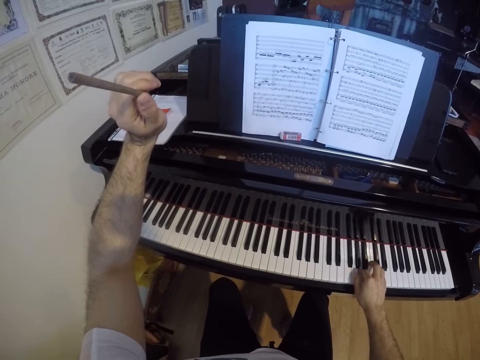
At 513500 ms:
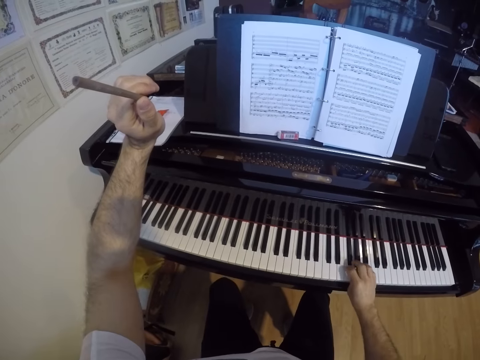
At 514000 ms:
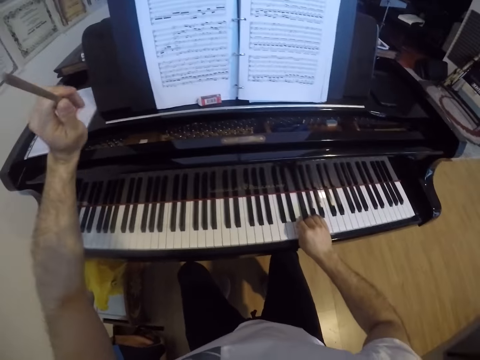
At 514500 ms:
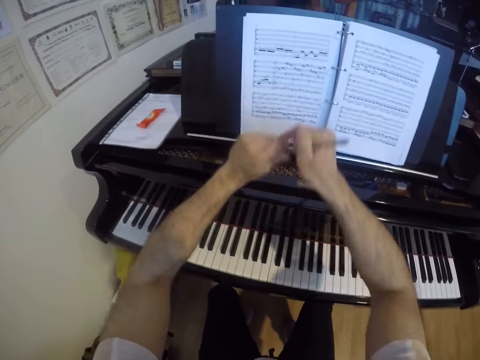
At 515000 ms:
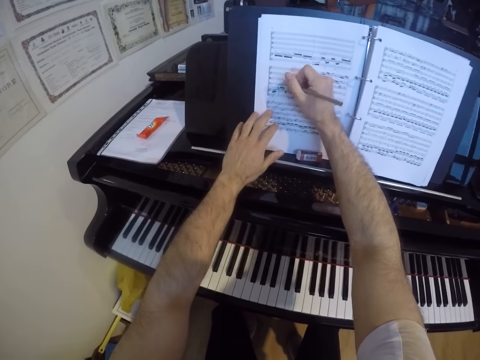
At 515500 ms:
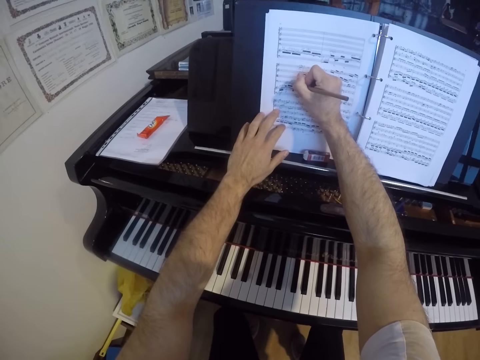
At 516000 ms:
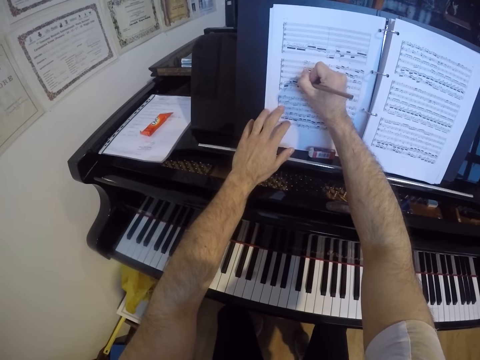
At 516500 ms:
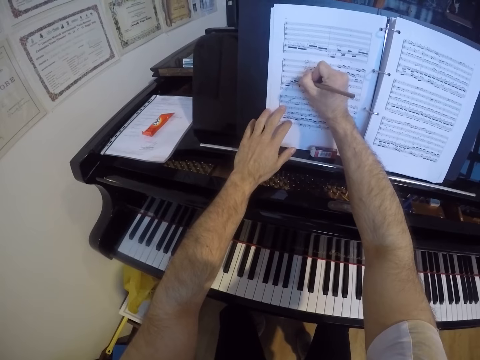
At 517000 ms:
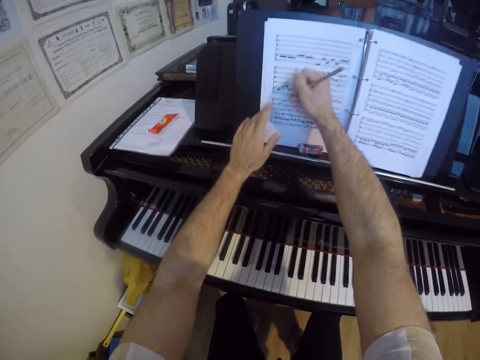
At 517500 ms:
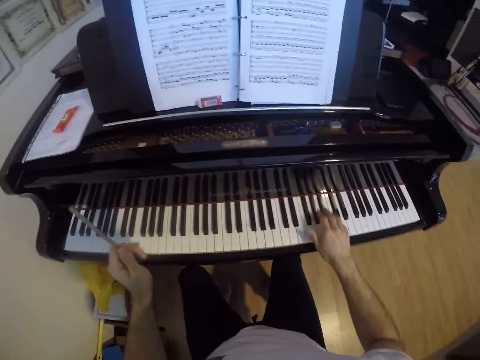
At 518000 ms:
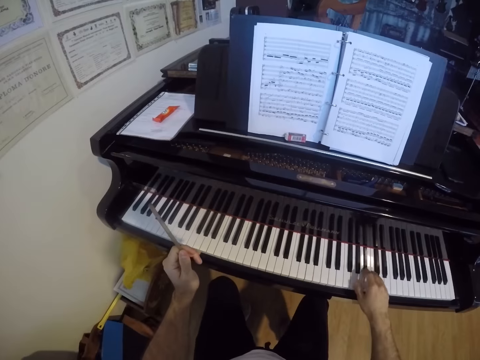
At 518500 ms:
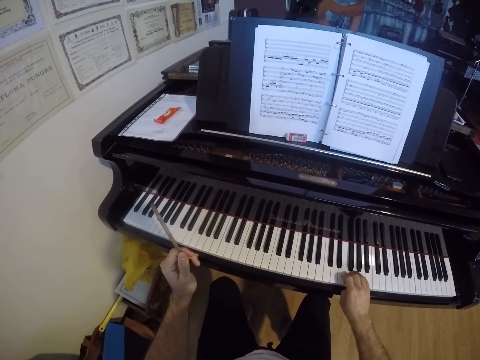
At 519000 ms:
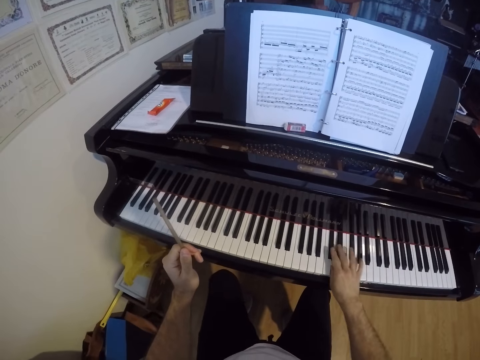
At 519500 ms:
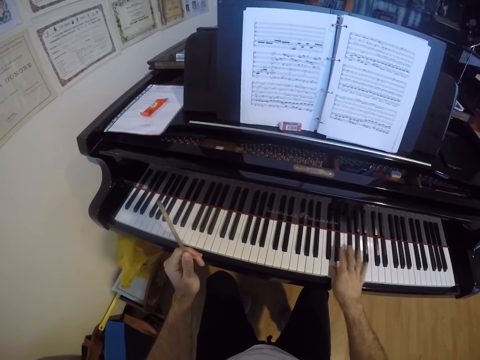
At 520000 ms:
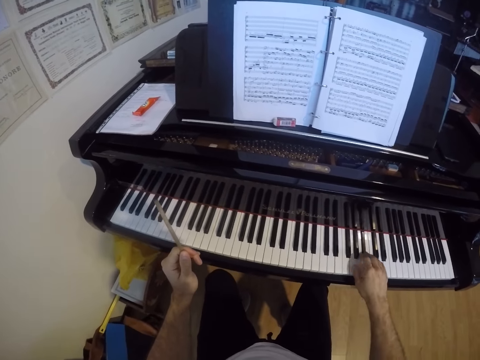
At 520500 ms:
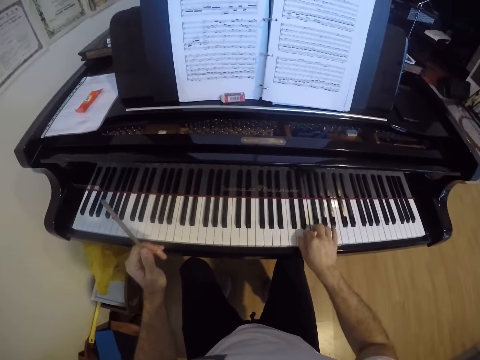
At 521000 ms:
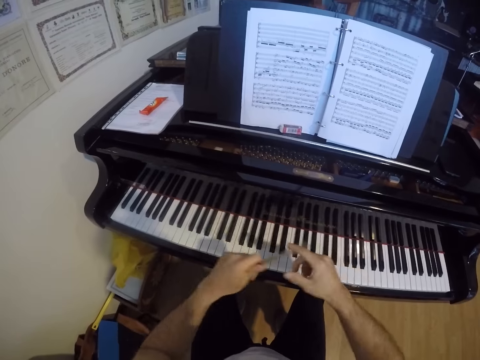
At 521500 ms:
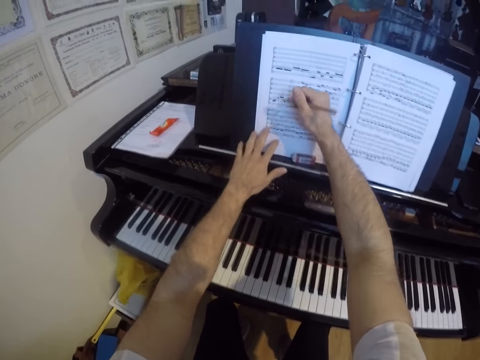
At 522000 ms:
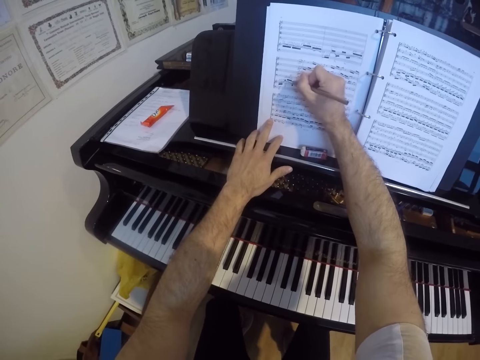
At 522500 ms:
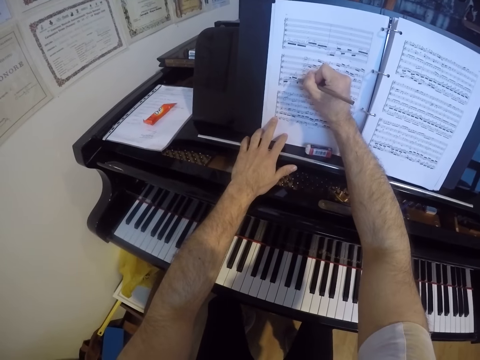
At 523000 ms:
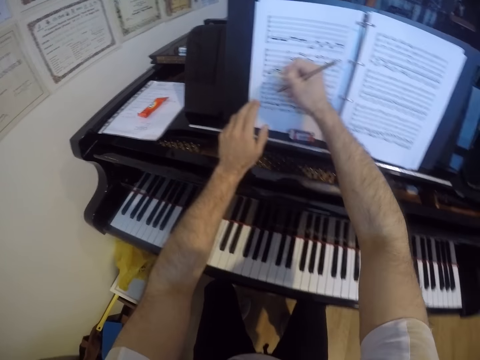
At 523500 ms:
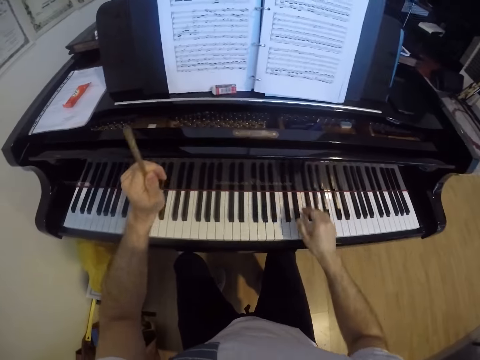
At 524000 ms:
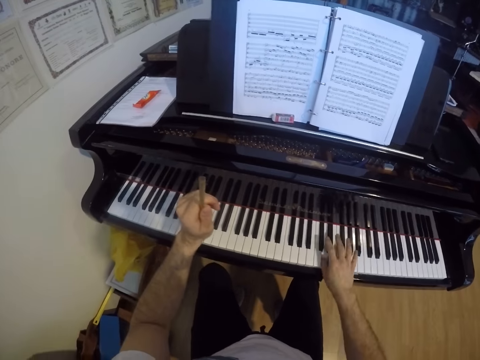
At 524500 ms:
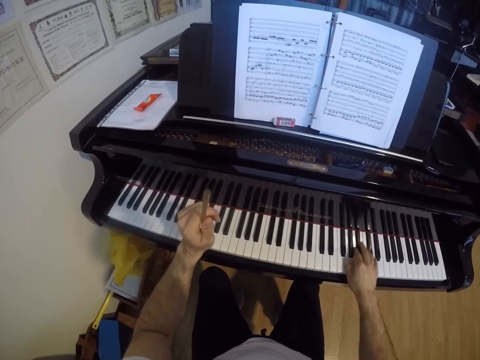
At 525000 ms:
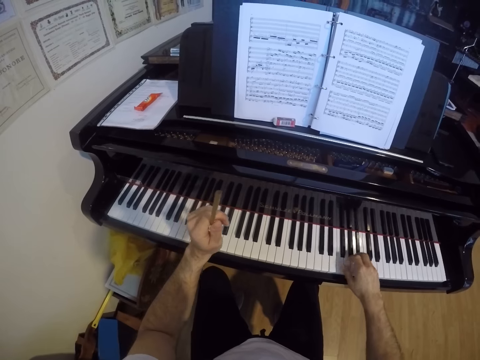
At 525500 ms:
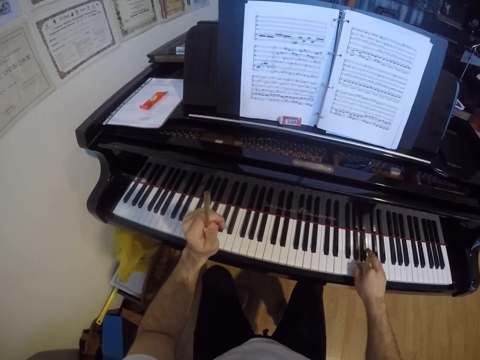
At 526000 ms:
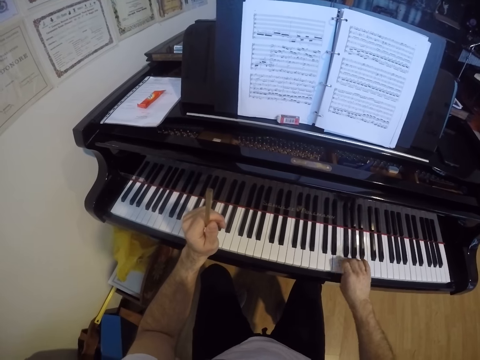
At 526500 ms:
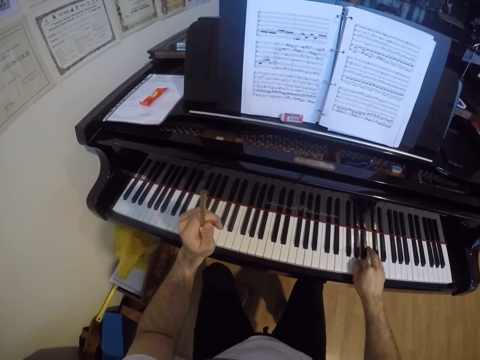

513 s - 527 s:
The camera wearer passes the pencil from his left hand to his right hand. He writes on the book with the pencil in his right hand. He passes the pencil from his right hand to his left hand. He plays the grand piano with his right hand. He passes the pencil from his left hand to his right hand. He writes on the book with the pencil in his right hand. He passes the pencil from his right hand to his left hand. He plays the grand piano with his right hand.

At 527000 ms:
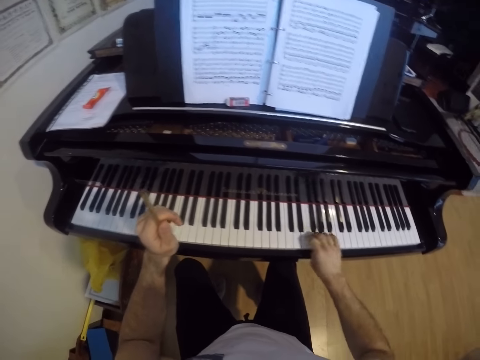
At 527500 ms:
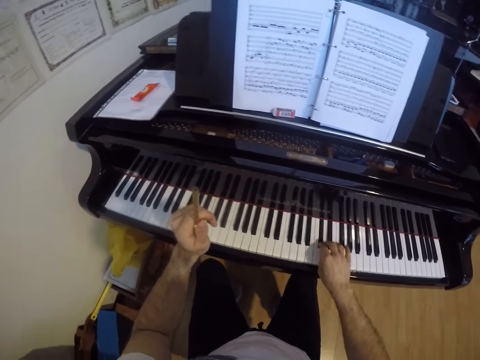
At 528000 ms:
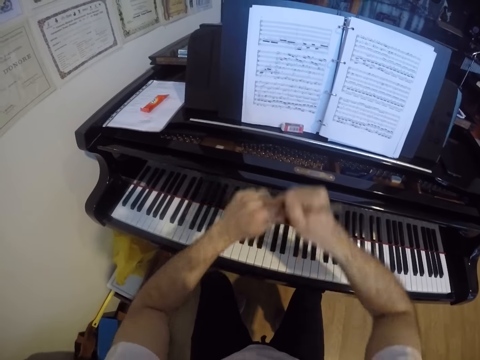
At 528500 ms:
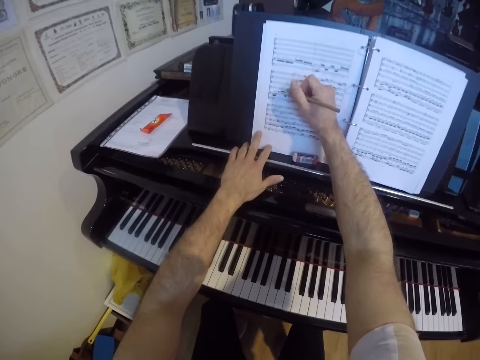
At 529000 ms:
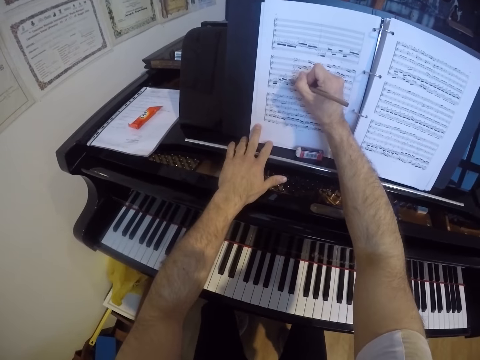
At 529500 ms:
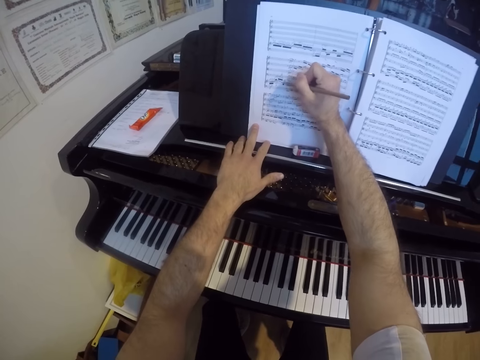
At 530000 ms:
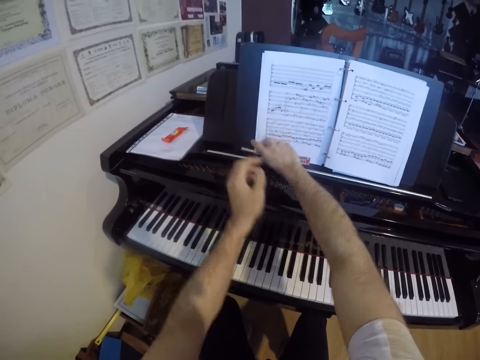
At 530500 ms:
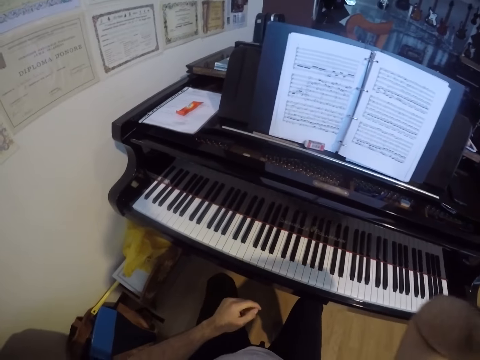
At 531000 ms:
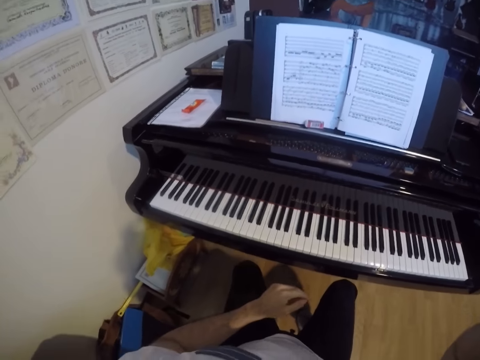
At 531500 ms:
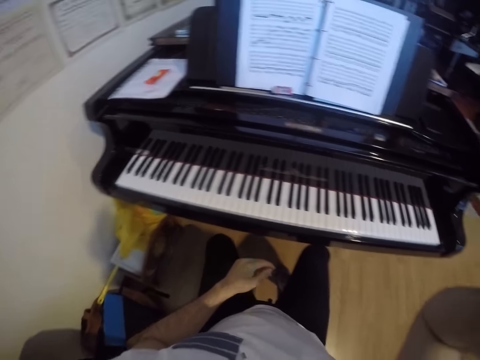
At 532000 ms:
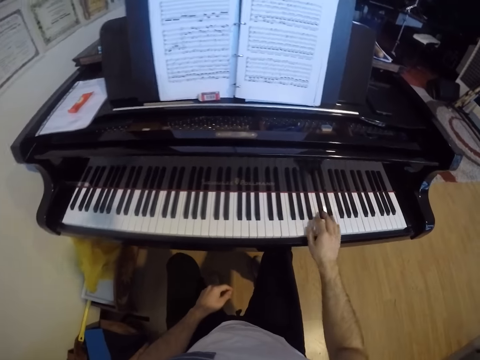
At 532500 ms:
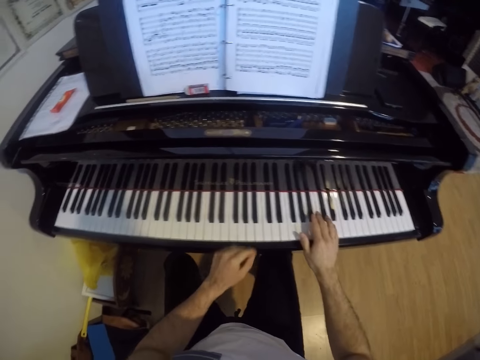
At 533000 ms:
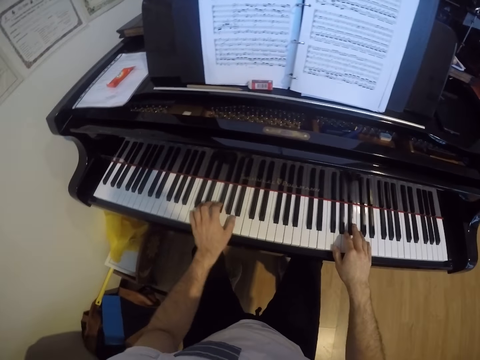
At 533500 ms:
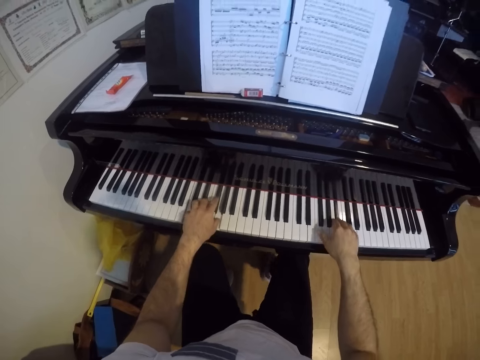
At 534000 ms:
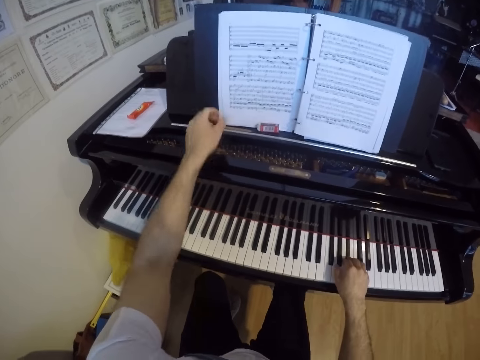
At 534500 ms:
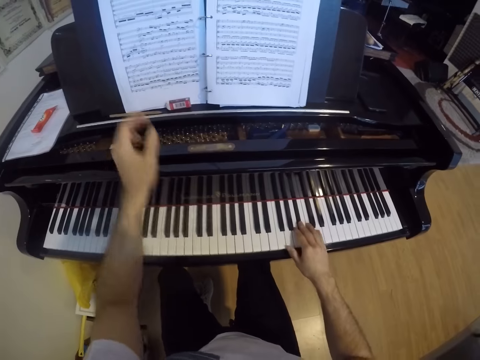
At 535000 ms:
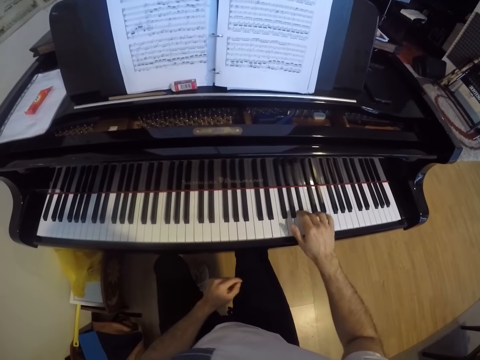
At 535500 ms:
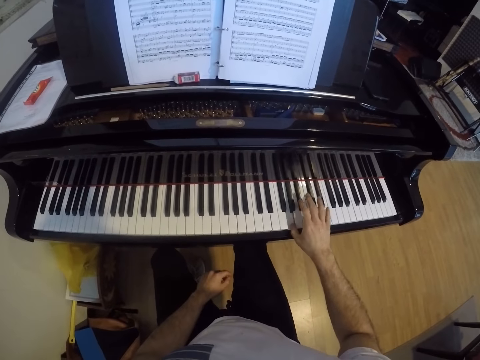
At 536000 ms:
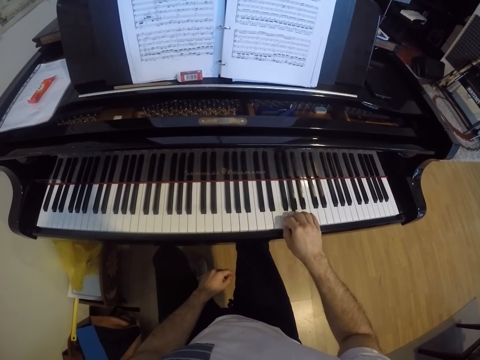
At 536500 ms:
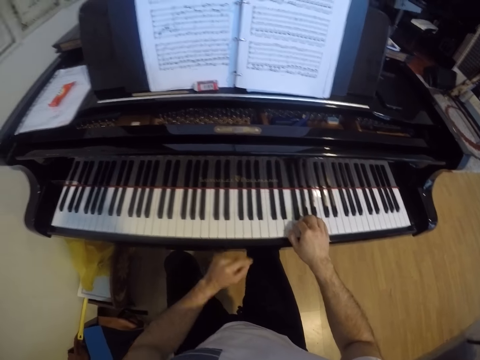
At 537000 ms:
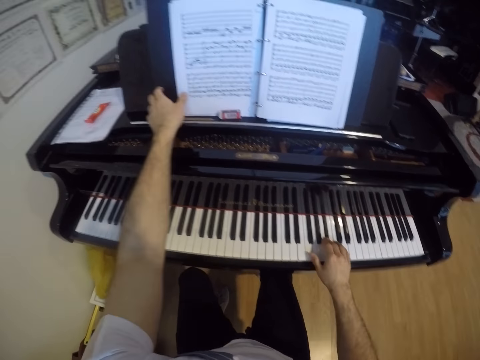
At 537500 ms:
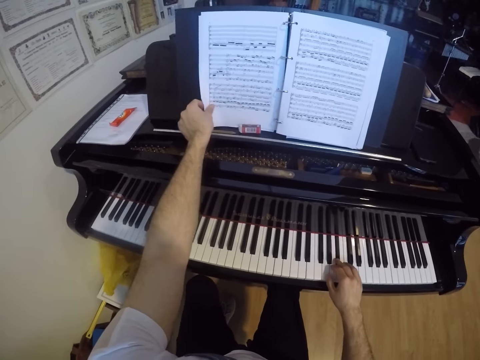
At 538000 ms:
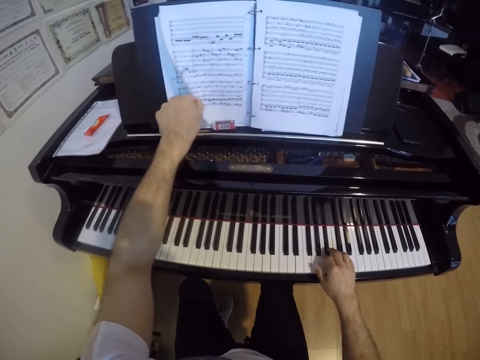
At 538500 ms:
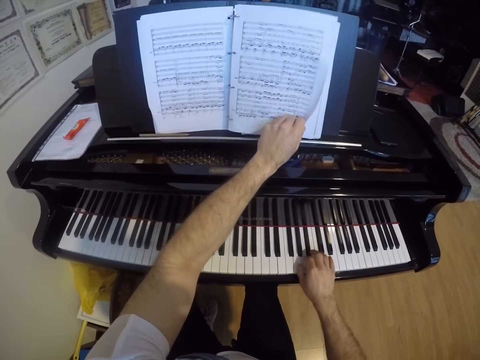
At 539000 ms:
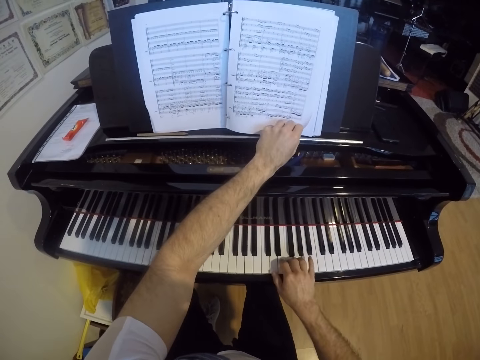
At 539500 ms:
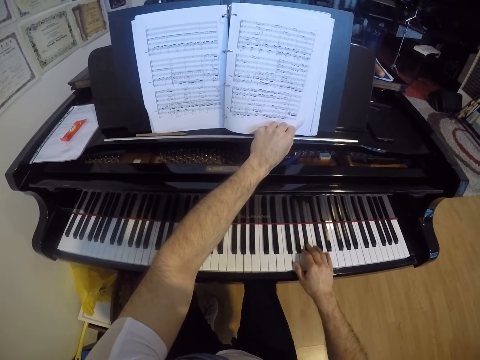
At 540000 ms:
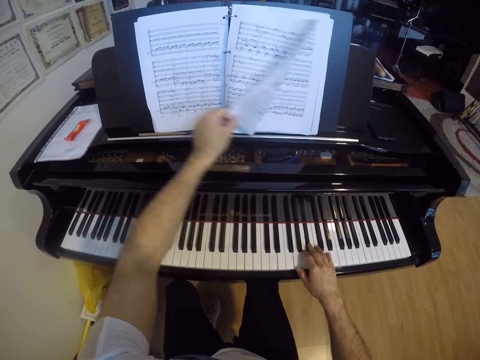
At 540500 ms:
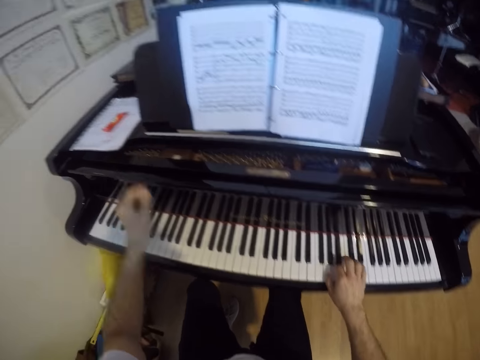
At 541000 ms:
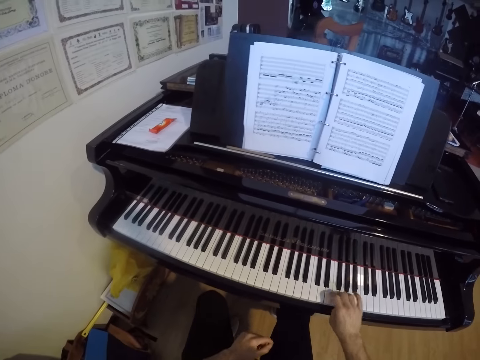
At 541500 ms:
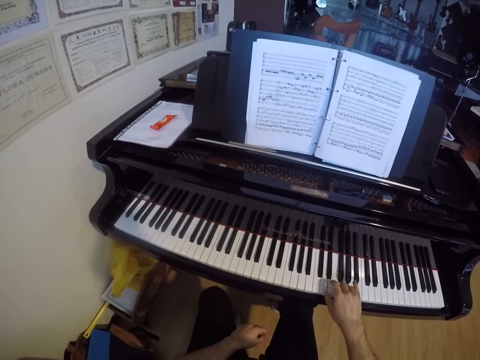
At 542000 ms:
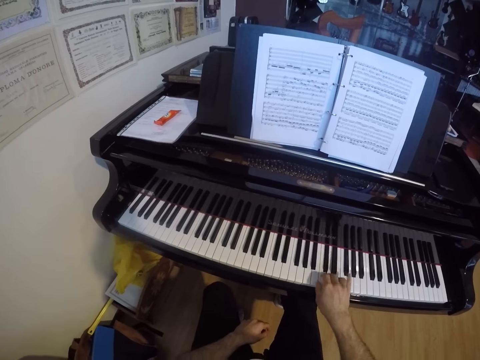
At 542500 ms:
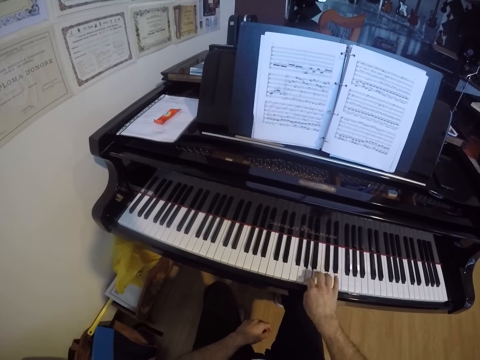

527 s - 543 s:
The camera wearer passes the pencil from his left hand to his right hand. He writes on the book with the pencil in his right hand. He drops the pencil in his right hand on the grand piano. He scratches the right hand and raises the right hand. He plays on the grand piano with both hands. He touches the book on the grand piano with his left hand. He plays on the grand piano with his right hand. He touches the book. He turns the page of the book with his left hand. He opens the next page on the book.
